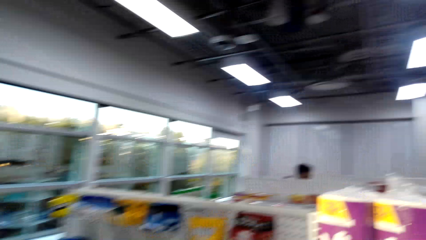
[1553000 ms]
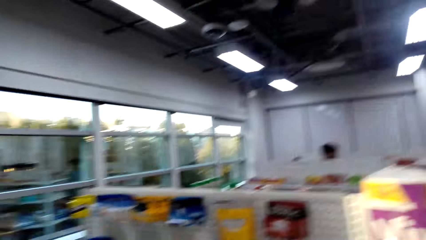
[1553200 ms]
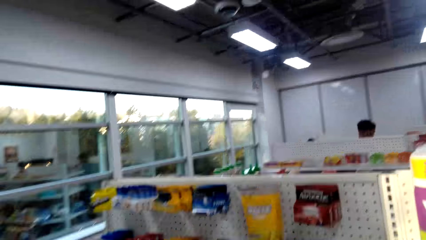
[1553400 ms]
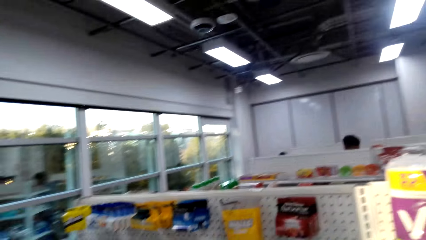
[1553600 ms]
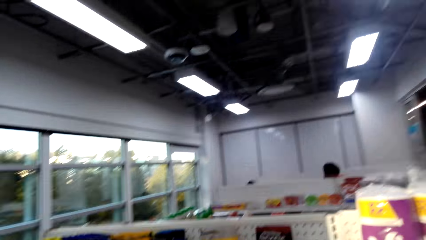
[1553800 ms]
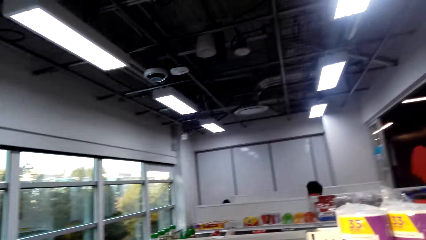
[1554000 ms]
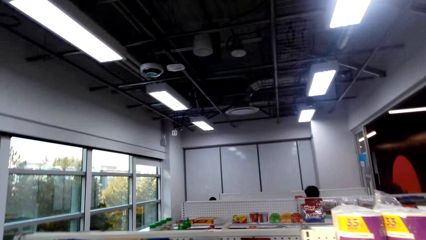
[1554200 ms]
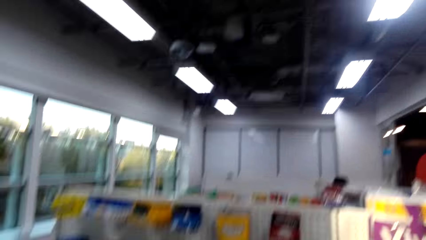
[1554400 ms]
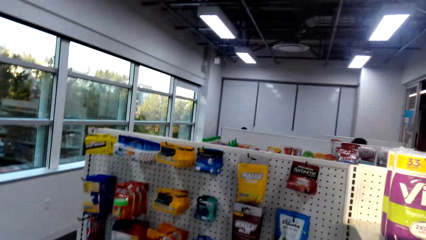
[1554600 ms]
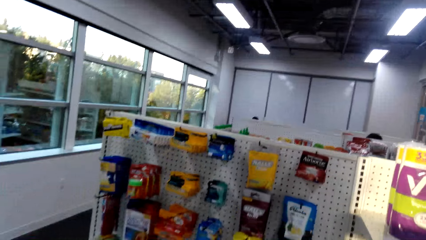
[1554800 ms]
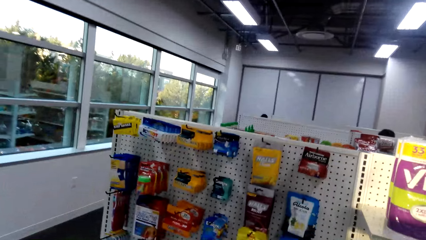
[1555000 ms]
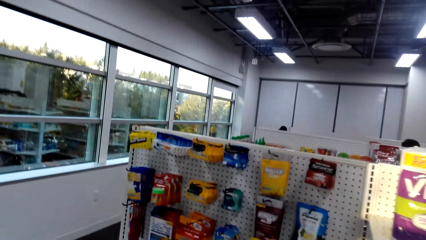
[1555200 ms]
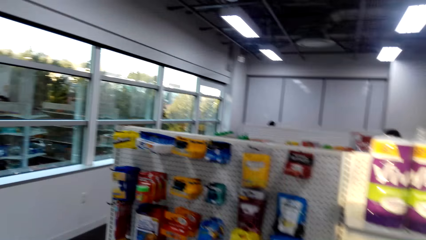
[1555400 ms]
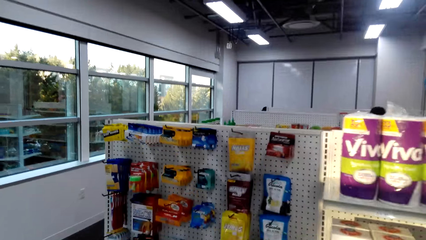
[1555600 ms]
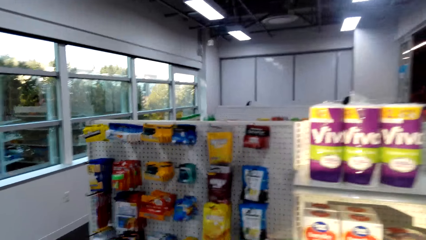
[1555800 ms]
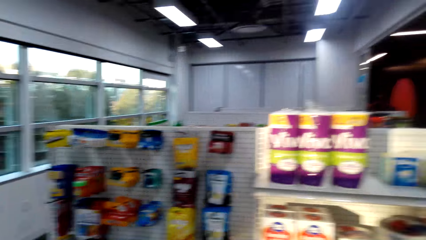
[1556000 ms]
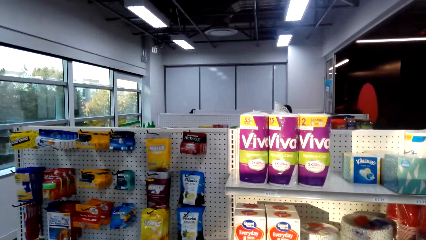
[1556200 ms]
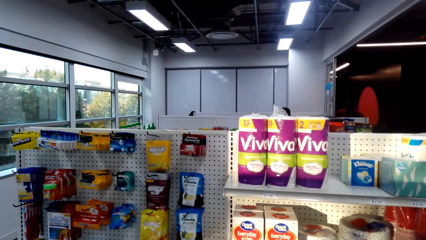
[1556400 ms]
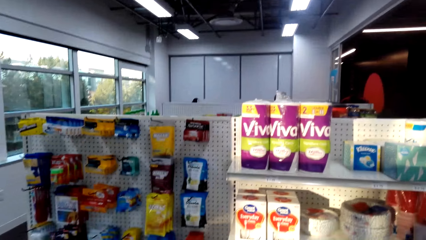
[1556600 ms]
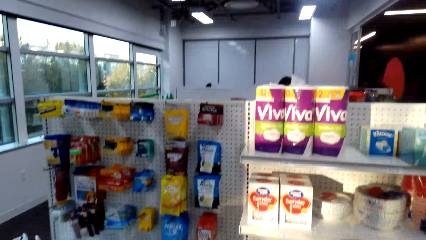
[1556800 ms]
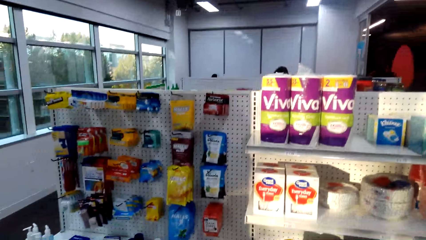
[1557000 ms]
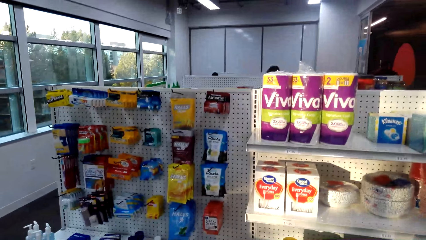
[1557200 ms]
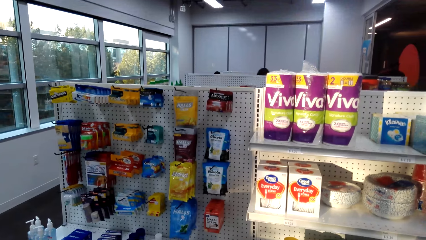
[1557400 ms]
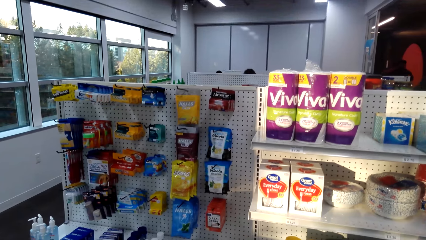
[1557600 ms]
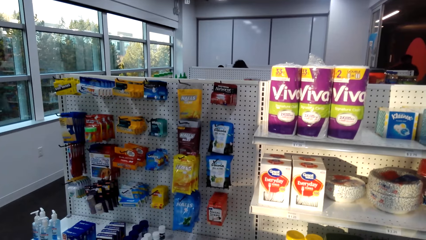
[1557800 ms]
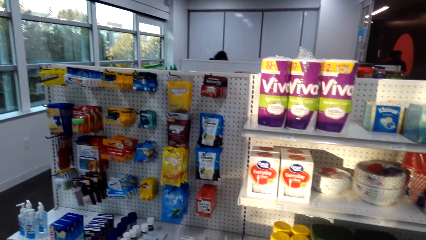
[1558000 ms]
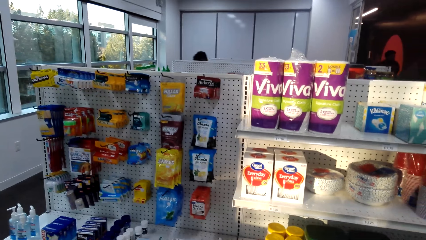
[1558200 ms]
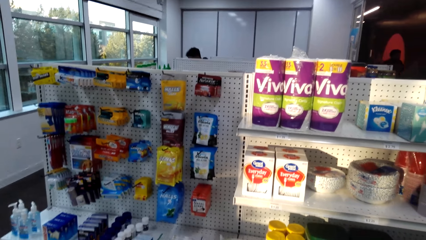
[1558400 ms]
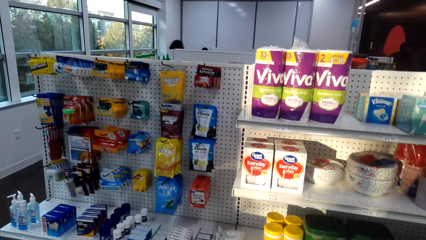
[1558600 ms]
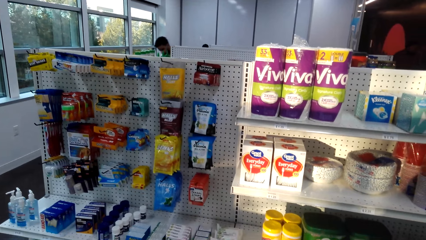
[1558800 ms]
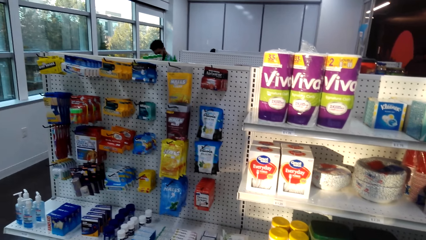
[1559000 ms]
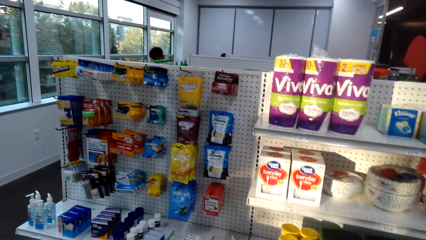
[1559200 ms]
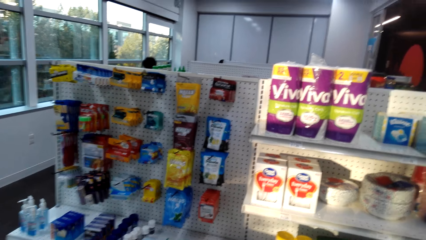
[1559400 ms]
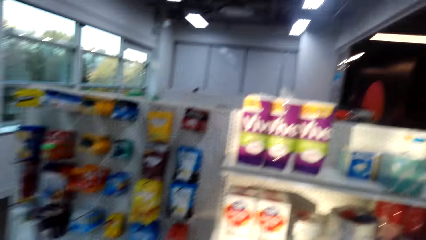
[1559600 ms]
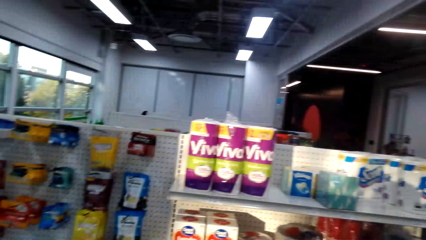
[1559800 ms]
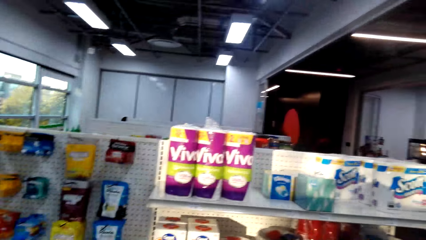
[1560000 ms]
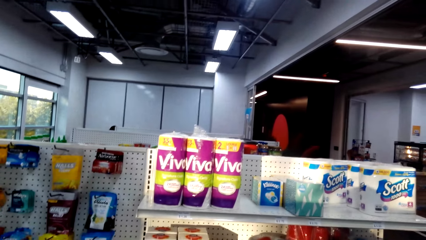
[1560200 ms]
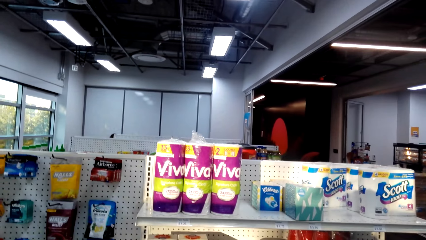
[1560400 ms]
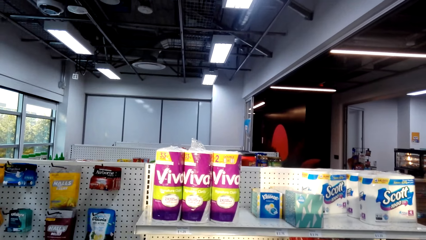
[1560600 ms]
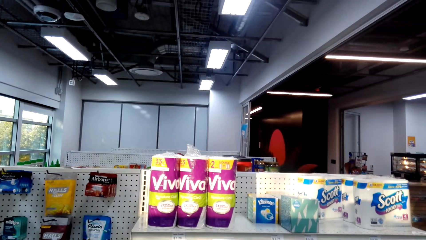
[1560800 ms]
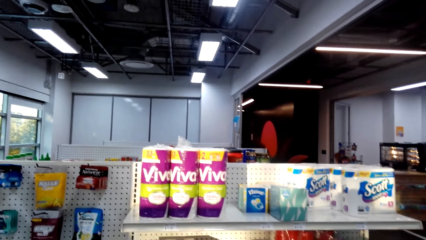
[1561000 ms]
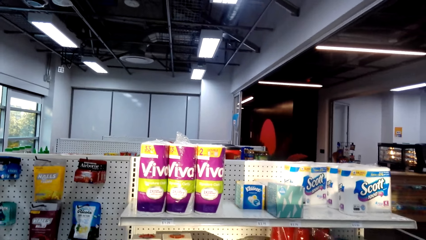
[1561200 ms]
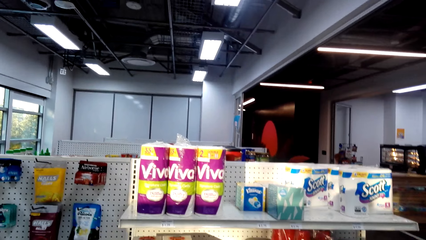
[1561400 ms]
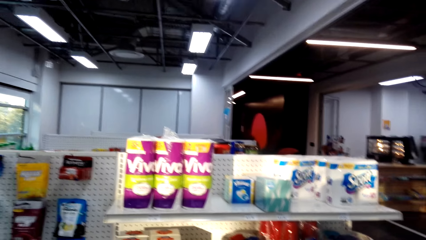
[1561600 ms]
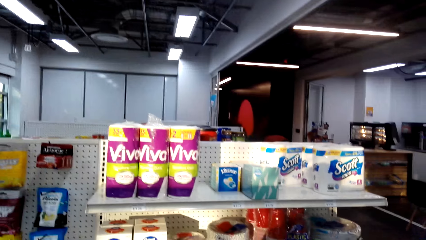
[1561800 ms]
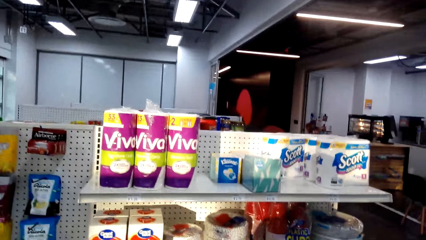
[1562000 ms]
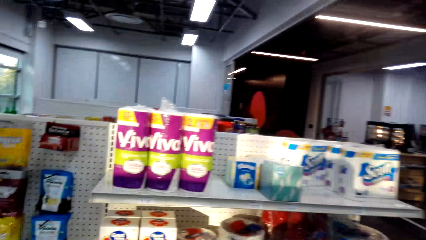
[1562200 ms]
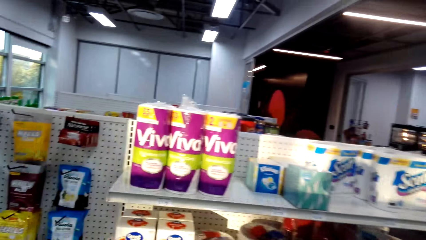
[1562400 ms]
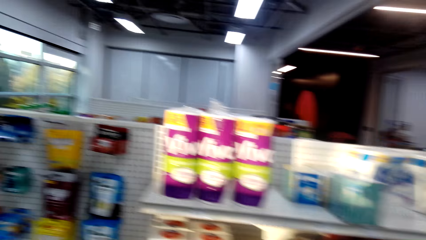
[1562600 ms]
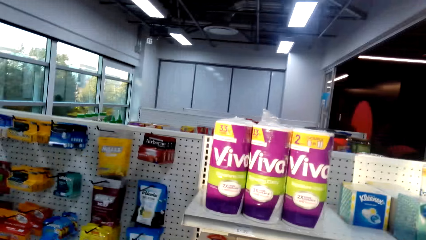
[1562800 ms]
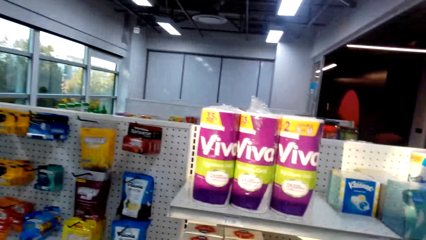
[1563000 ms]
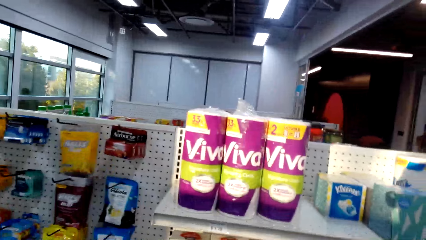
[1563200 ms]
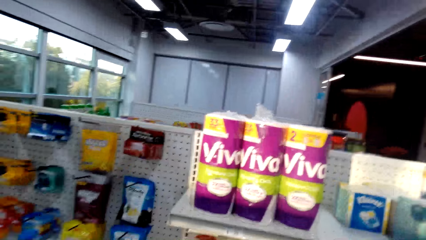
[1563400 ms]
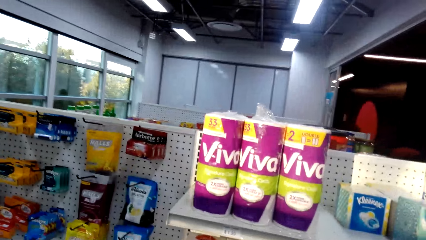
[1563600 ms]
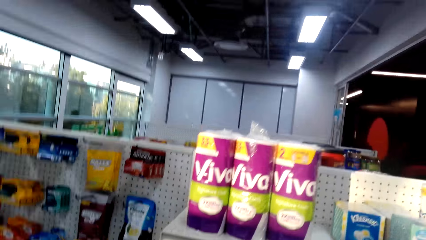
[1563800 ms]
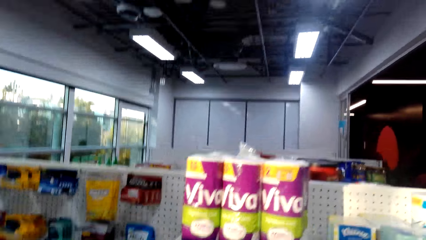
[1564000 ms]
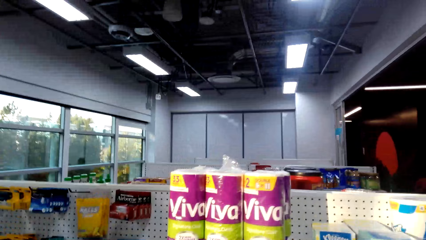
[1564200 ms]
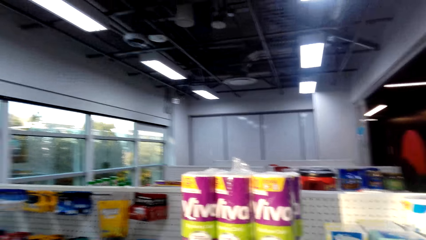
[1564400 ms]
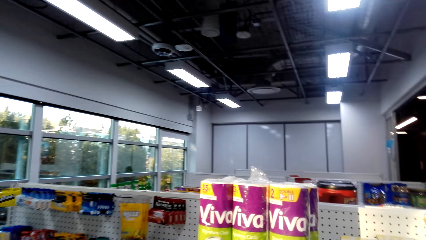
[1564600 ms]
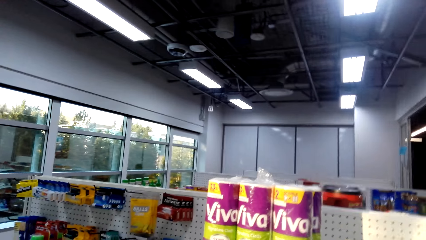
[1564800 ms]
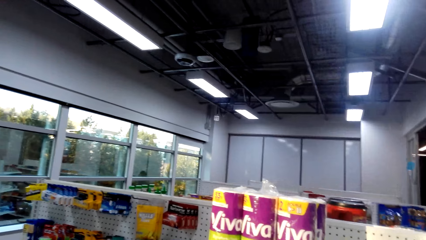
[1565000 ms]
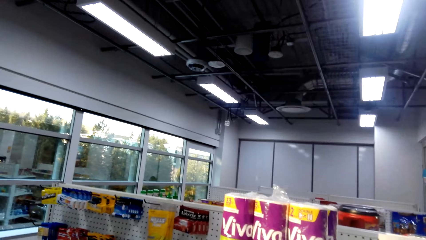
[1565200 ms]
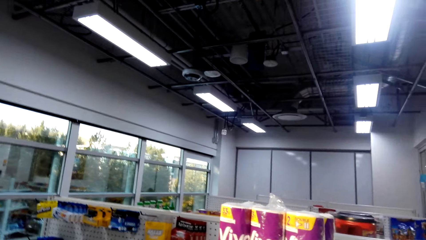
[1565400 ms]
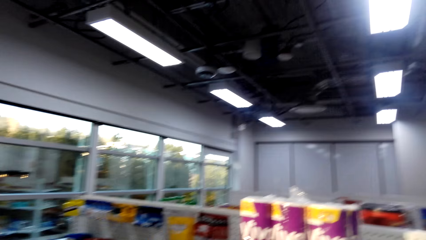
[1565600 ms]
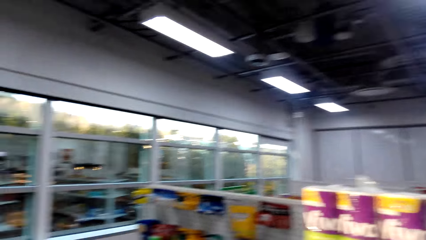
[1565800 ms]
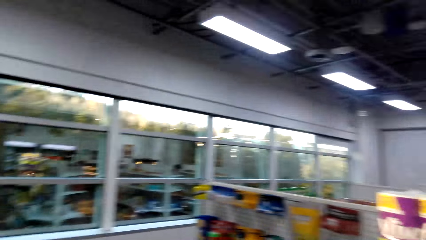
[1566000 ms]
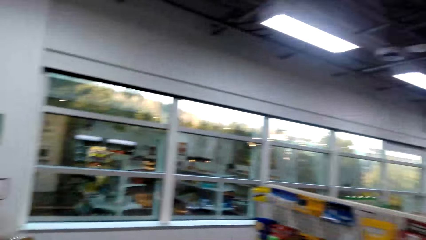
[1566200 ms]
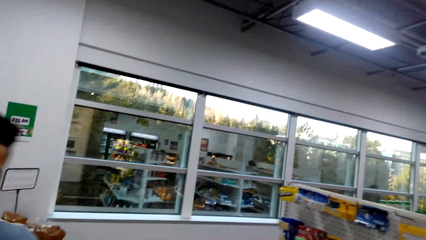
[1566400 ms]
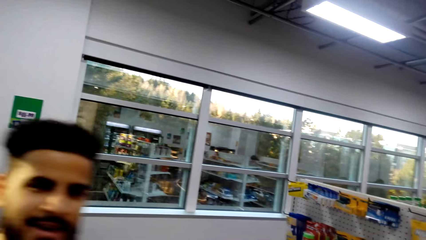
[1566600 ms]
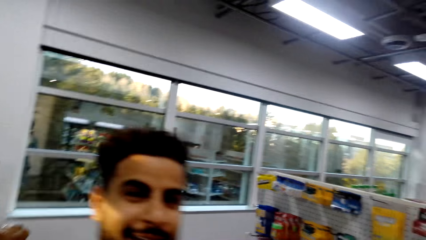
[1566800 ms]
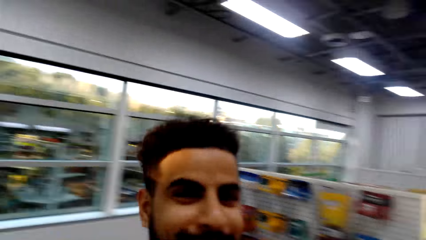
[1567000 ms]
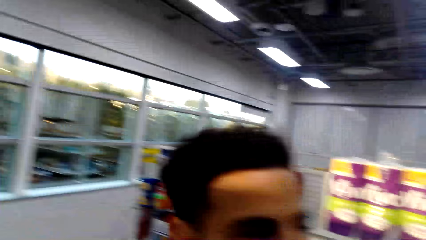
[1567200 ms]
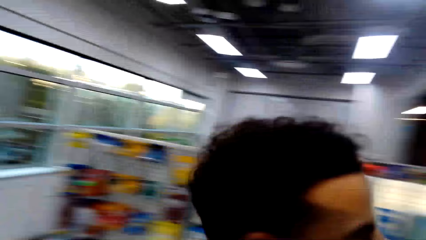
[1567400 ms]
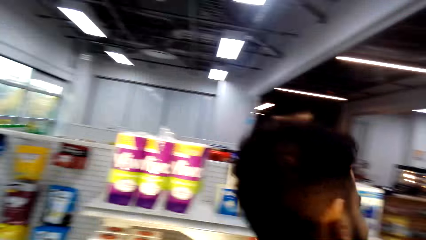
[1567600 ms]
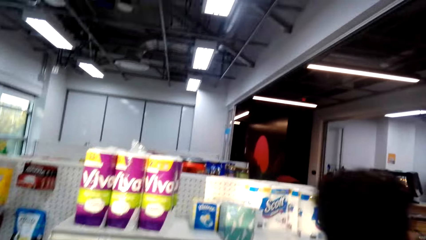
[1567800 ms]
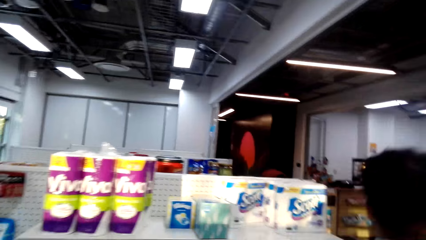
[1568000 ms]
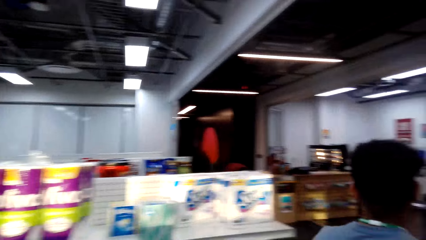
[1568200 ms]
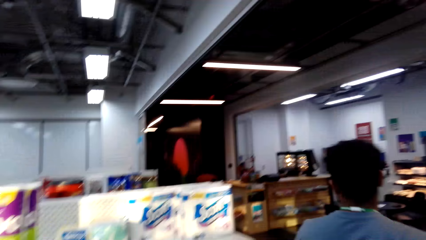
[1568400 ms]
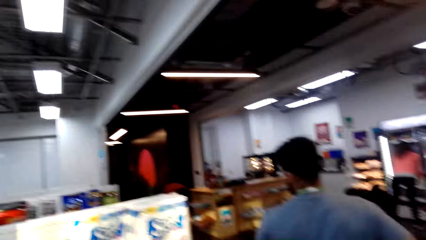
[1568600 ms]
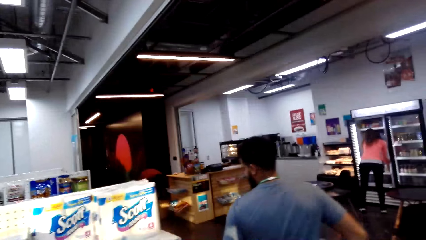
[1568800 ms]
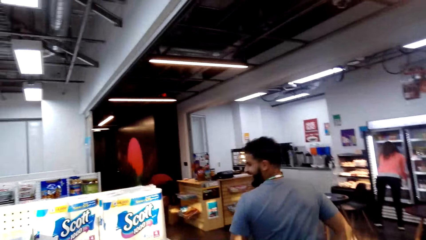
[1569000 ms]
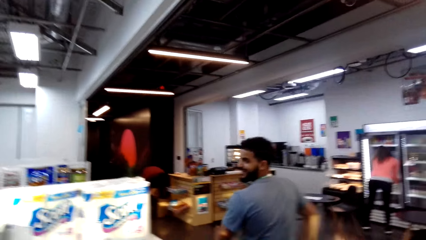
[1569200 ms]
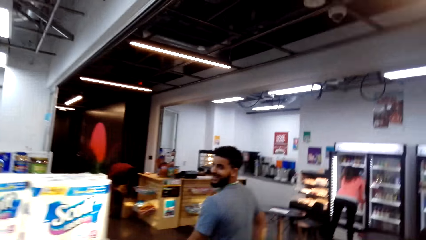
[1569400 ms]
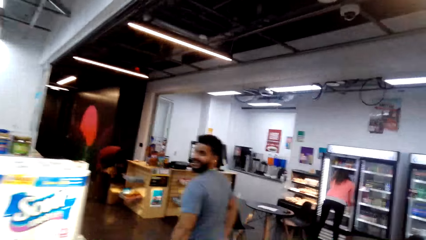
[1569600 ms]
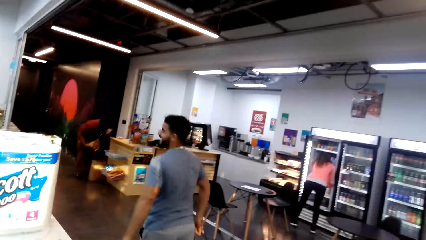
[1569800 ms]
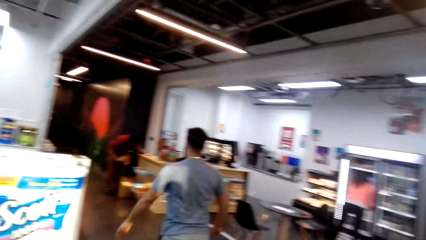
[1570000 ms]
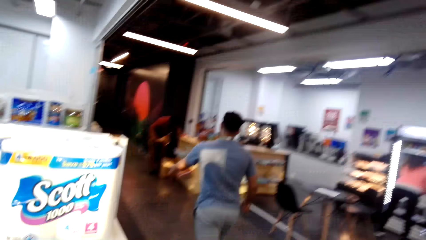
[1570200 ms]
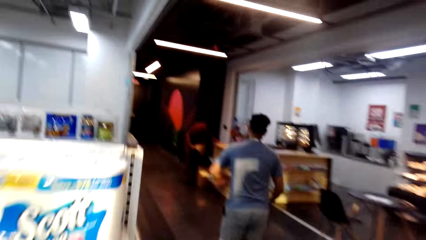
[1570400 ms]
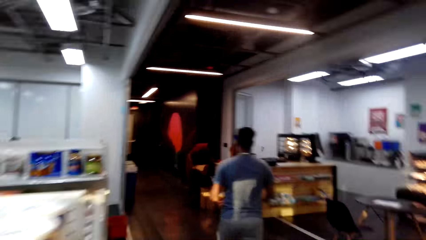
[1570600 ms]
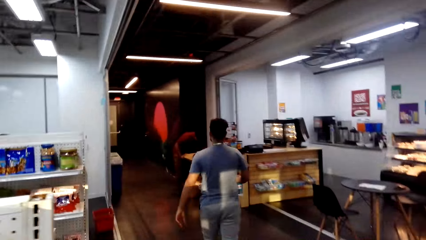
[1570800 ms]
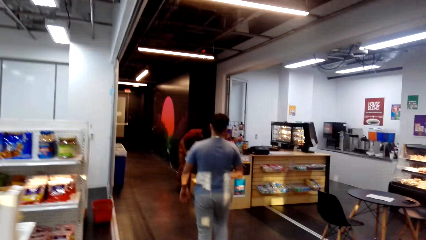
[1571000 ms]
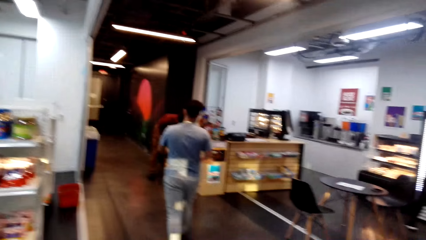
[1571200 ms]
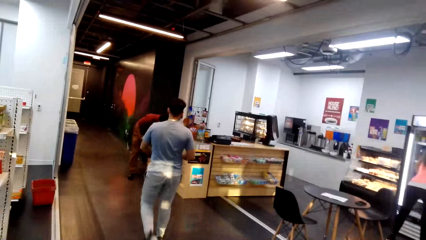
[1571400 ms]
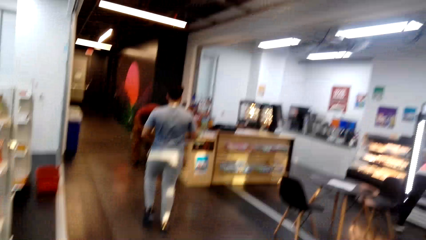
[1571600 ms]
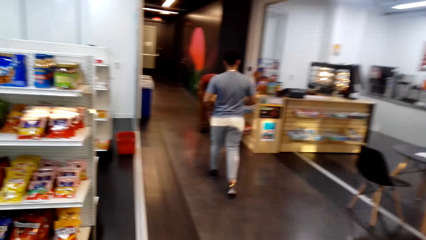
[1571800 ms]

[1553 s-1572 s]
The camera wearer looks at items in the store shelf. A man walks across. The camera wearer dialogues with the man. They walk around the store shelf.
